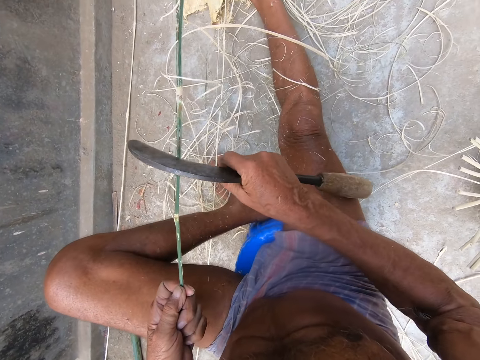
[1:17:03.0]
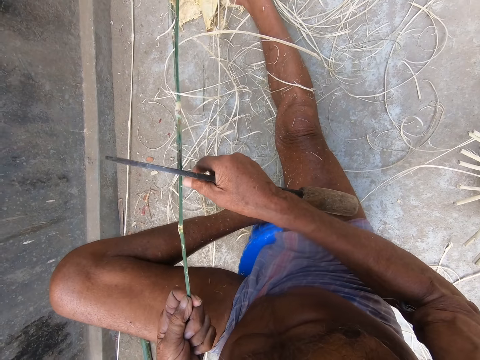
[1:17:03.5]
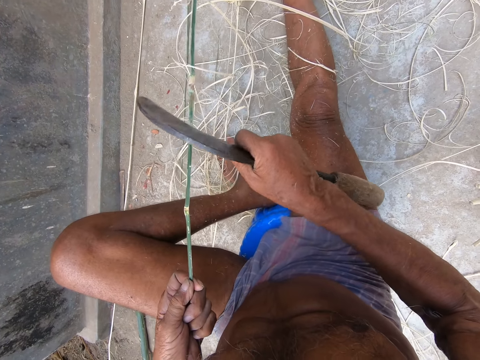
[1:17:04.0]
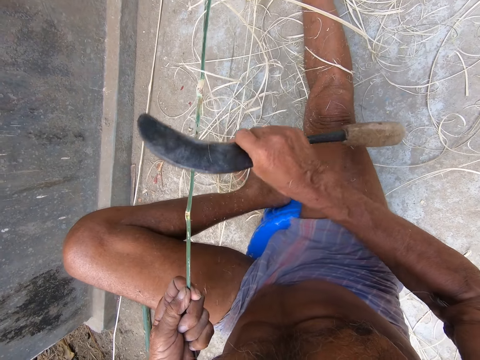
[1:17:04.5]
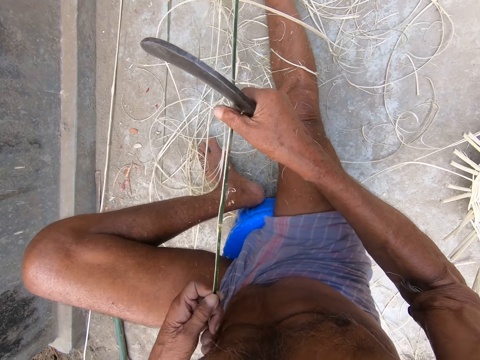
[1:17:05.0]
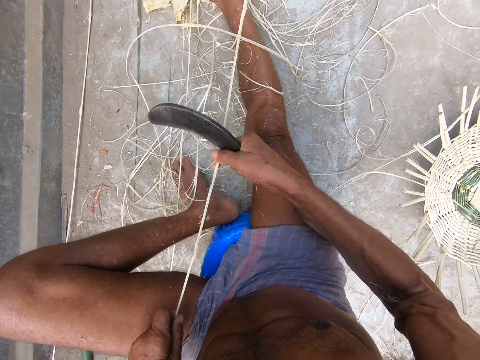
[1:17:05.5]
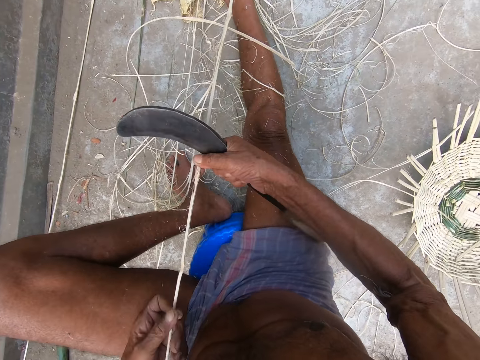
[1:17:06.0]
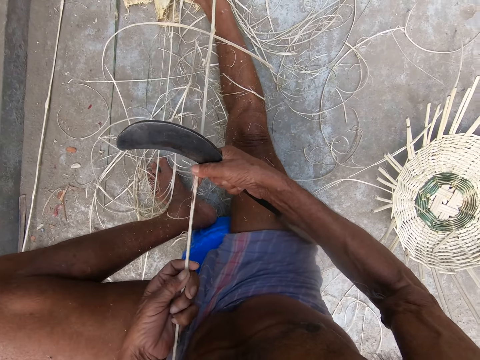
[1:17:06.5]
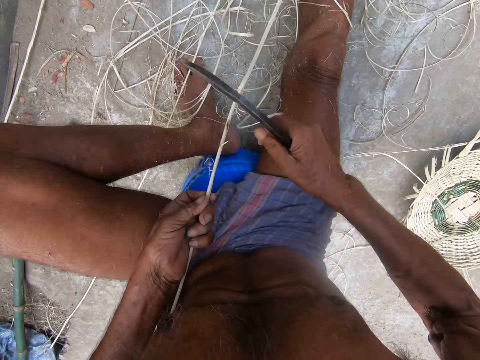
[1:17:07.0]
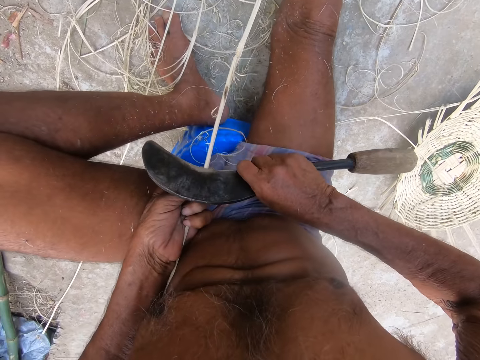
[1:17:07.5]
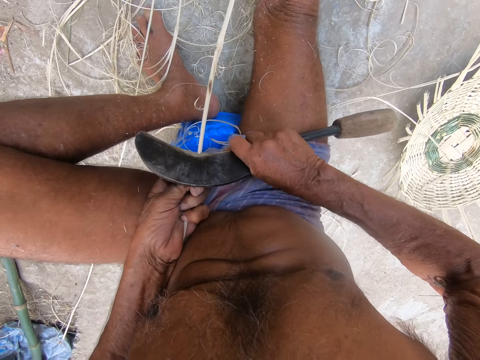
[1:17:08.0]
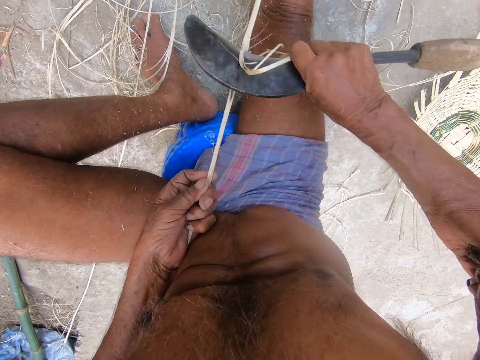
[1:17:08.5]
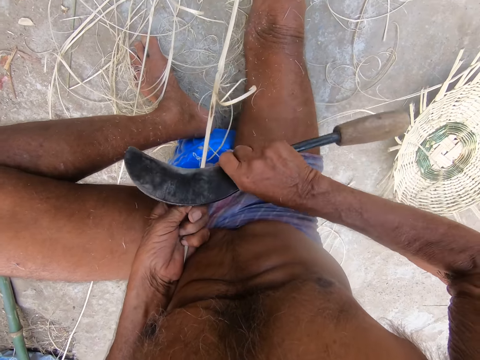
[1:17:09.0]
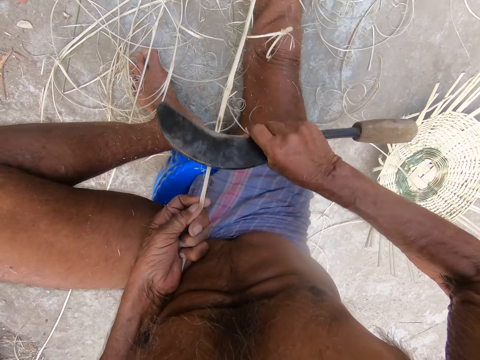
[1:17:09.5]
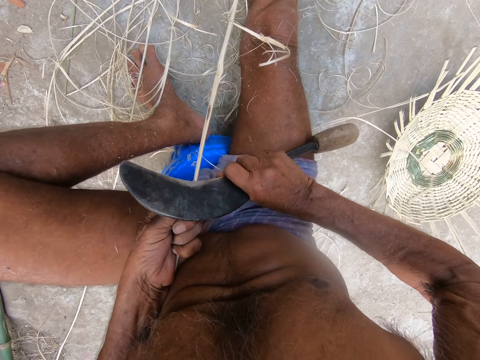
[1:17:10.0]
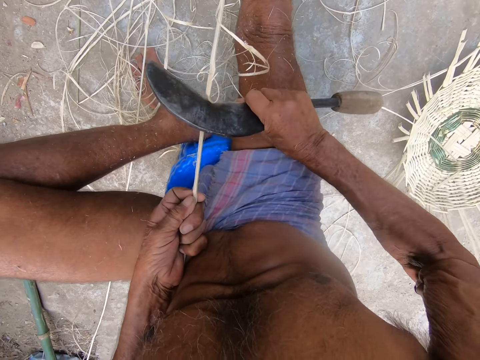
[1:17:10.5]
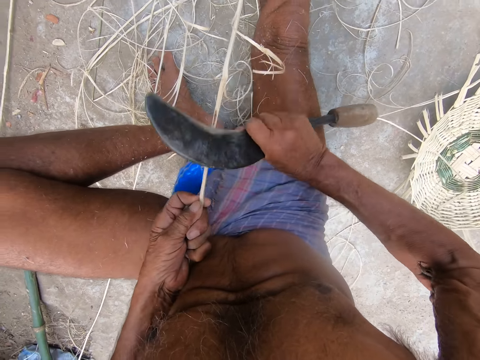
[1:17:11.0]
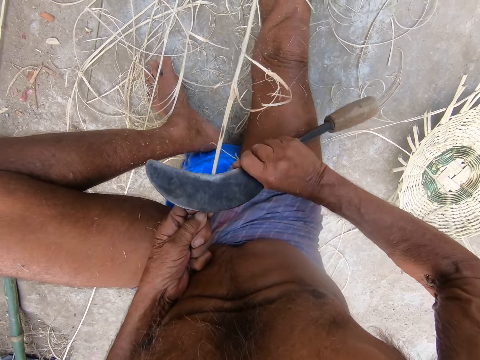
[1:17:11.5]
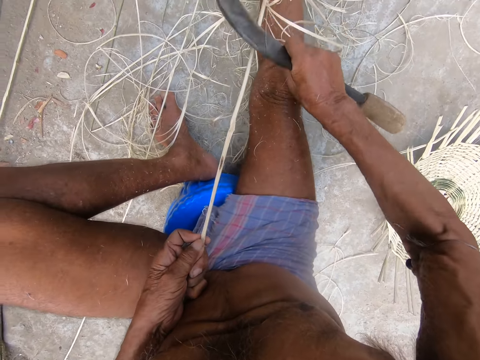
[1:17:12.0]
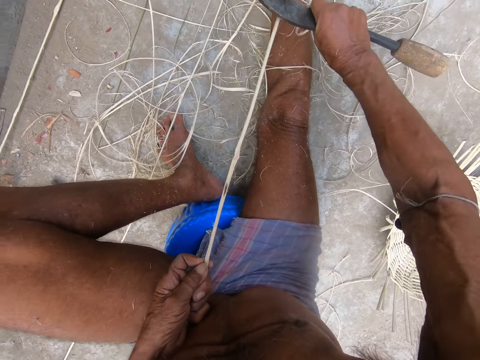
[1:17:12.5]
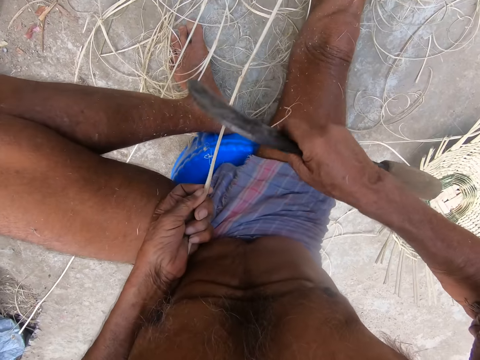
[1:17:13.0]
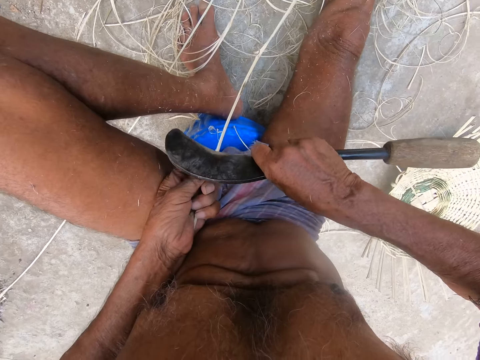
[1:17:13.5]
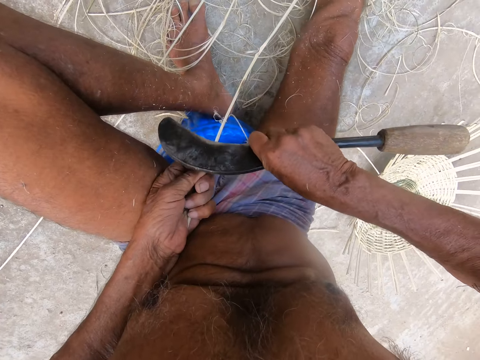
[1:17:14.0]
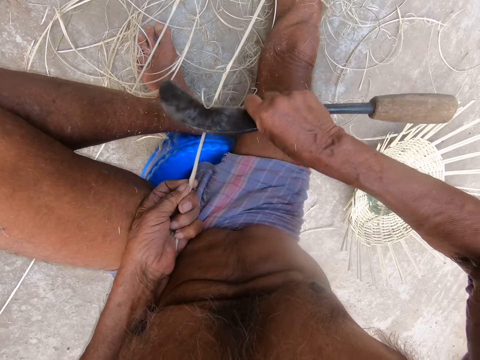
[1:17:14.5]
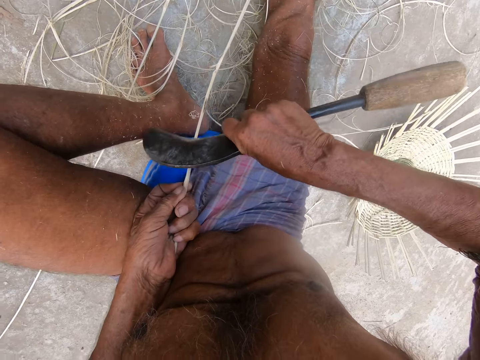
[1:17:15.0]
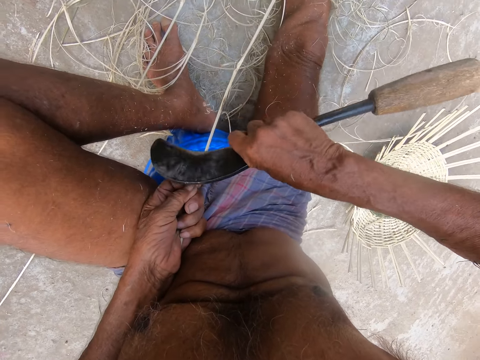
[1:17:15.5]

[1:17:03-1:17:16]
The camera wearer drops wood bark from the wood. He shapes the wood with a knife. He holds the bamboo strip with both hands. He positions the wood in his hands. He smoothens the bamboo strip in his left hand with the blade in his right hand. He shapes the wood with a sickle knife.

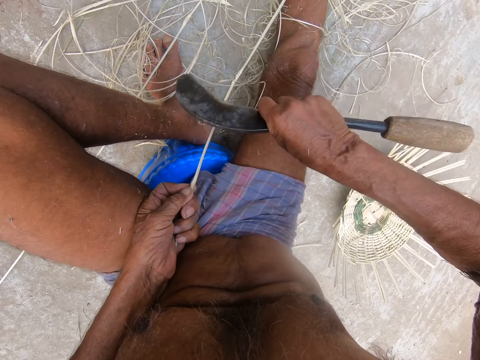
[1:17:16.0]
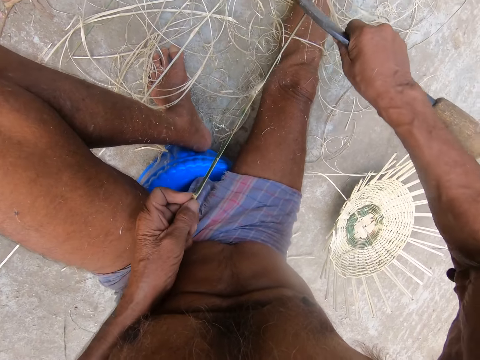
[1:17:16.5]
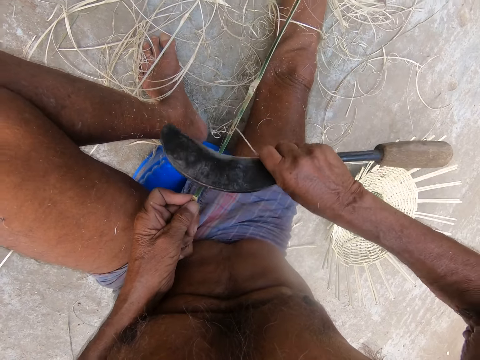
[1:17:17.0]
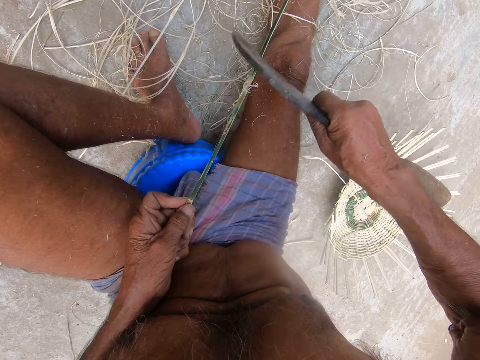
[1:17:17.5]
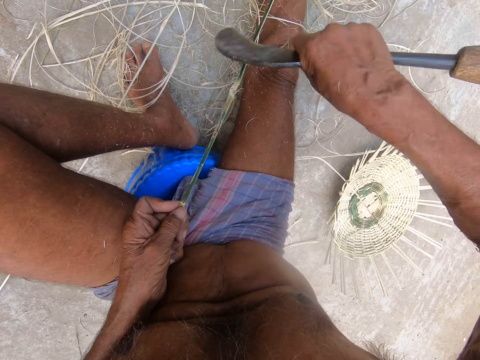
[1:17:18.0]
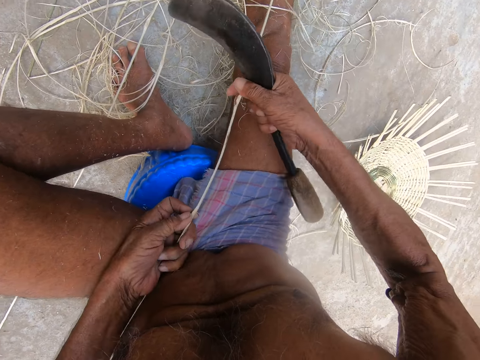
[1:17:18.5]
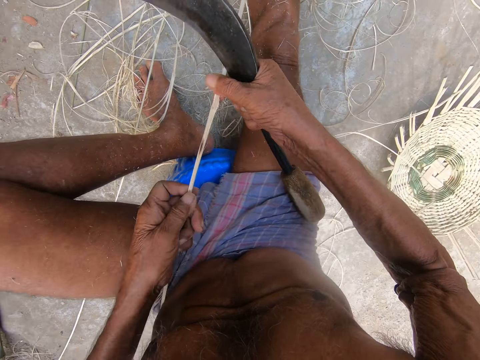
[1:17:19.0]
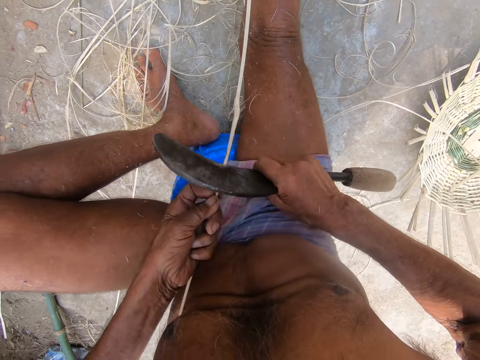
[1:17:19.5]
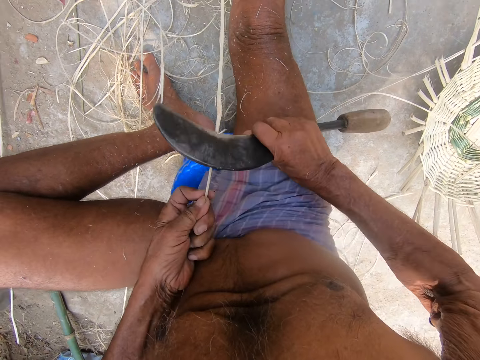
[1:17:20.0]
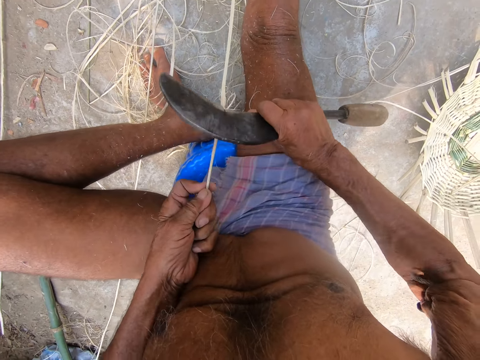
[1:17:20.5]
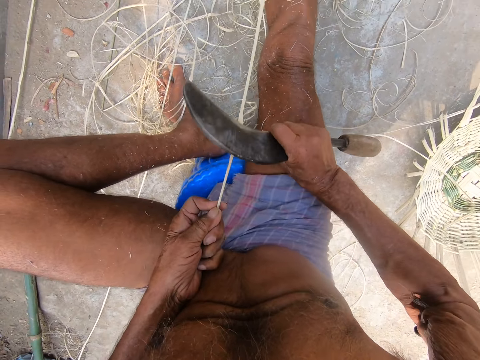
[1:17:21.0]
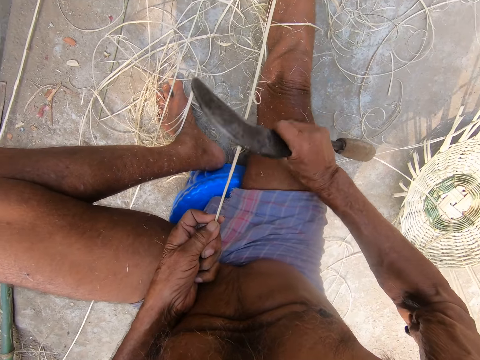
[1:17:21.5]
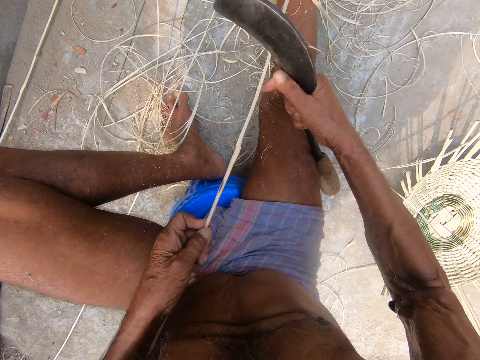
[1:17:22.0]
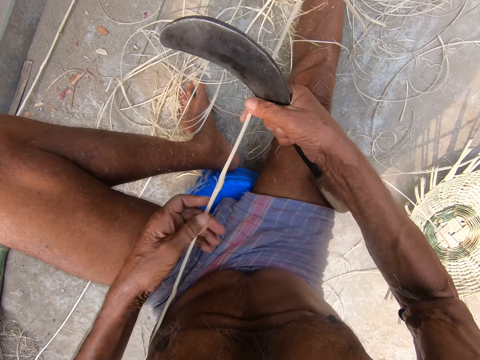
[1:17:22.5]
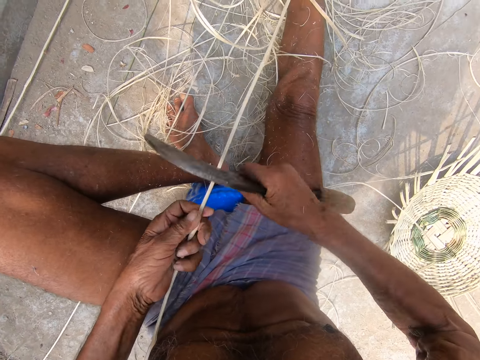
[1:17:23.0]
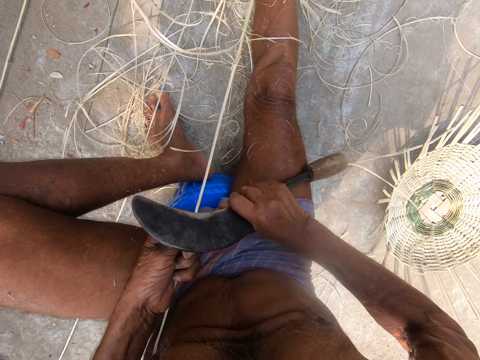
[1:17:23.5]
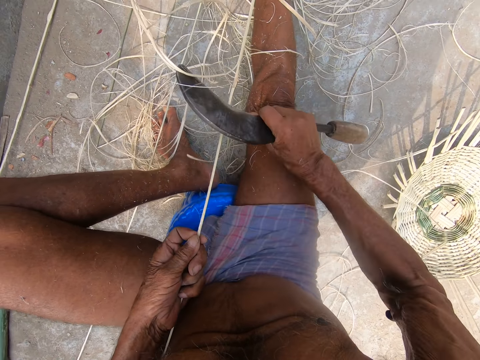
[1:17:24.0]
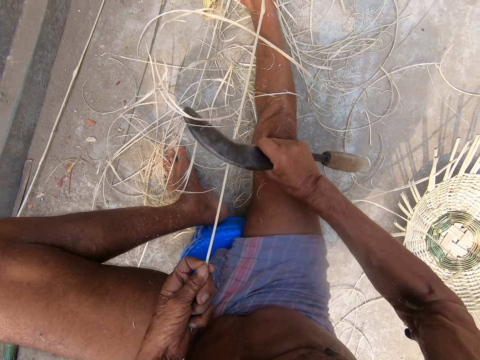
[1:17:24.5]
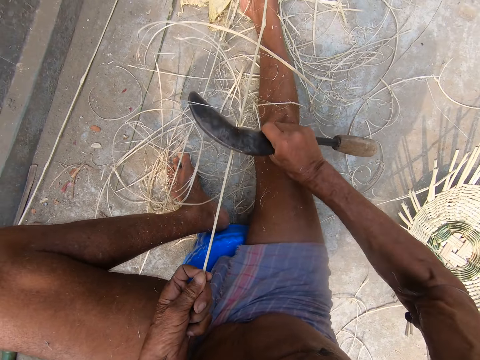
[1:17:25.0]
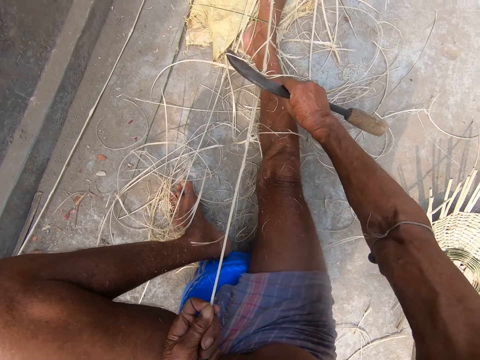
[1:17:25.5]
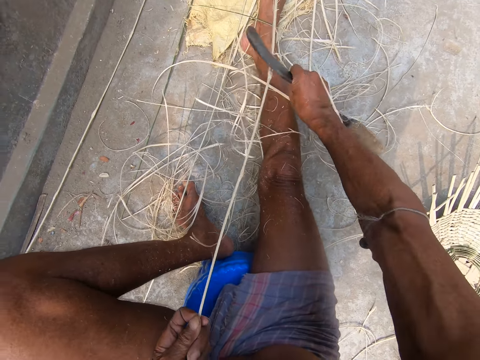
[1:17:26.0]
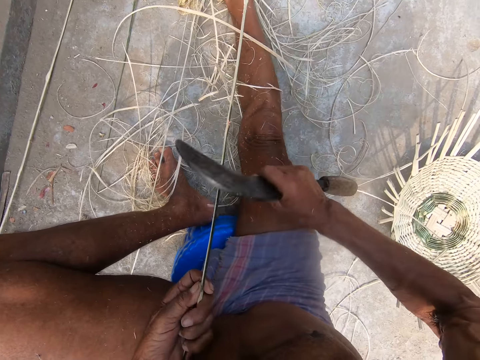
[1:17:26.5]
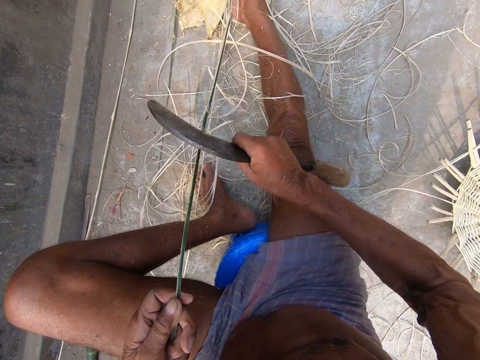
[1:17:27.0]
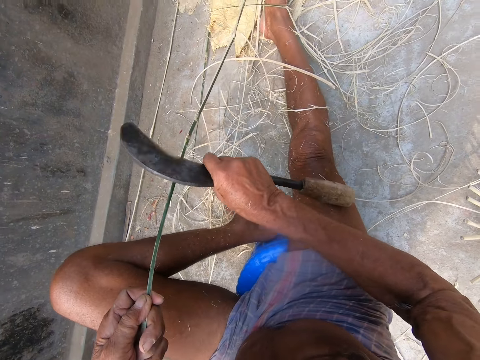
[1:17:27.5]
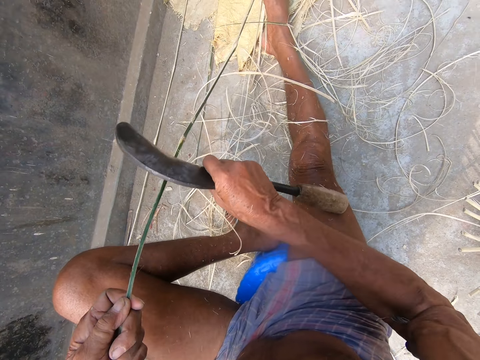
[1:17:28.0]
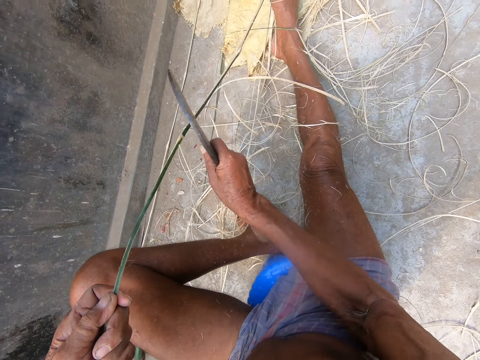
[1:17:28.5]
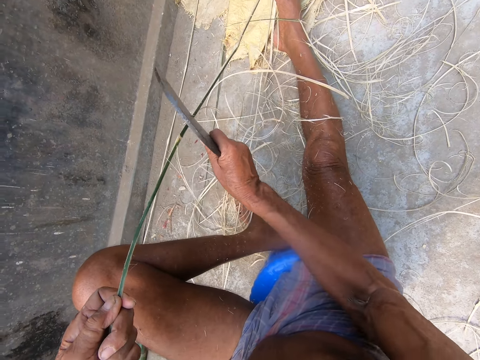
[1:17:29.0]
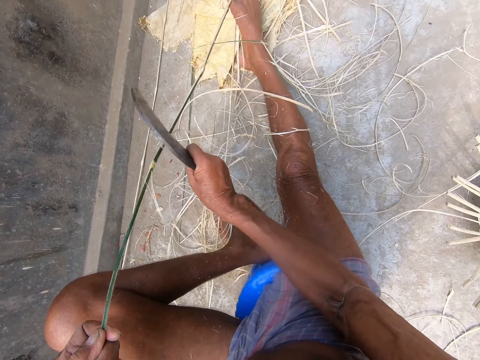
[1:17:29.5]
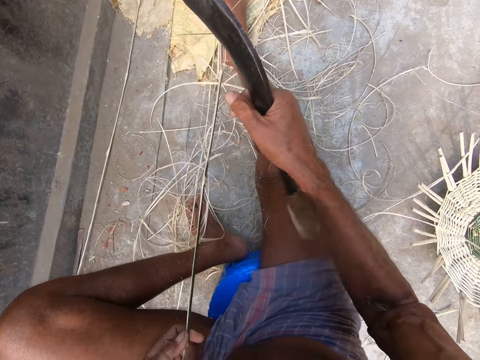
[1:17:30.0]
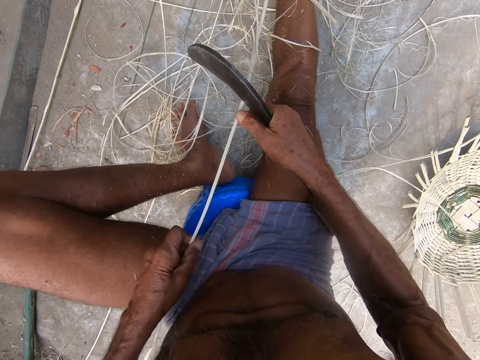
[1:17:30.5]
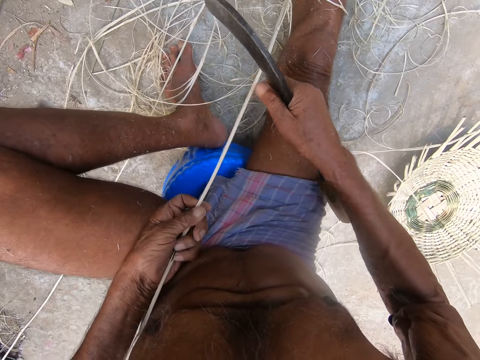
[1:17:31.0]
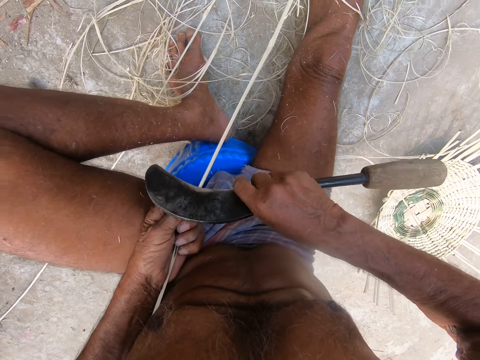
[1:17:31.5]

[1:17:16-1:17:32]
The camera wearer holds the bamboo strip with both hands. He smoothens the bamboo strip in his left hand with the blade in his right hand. He pulls the bamboo strip closer with both hands. He smoothens the bamboo strip in his left hand with the blade in his right hand.
